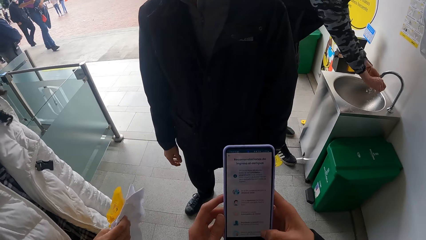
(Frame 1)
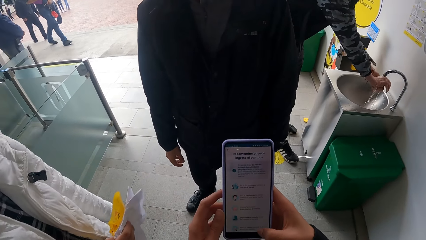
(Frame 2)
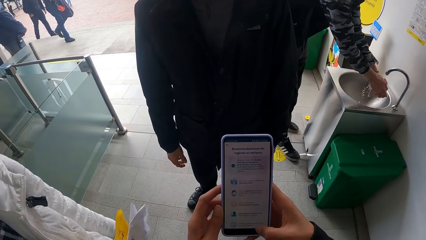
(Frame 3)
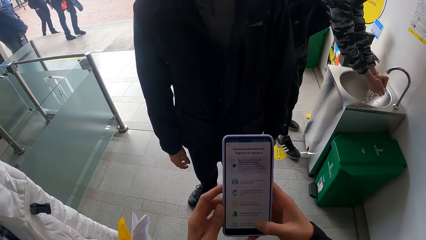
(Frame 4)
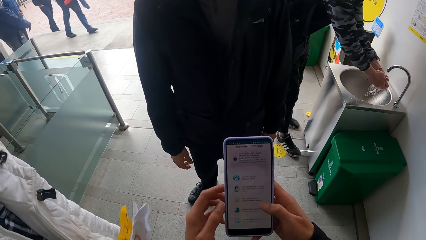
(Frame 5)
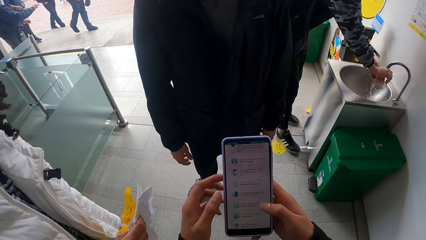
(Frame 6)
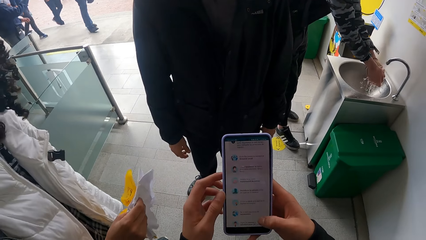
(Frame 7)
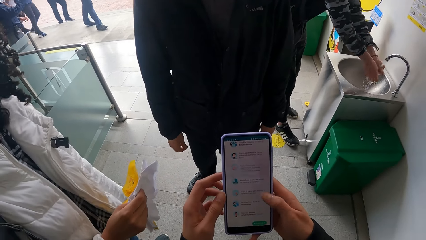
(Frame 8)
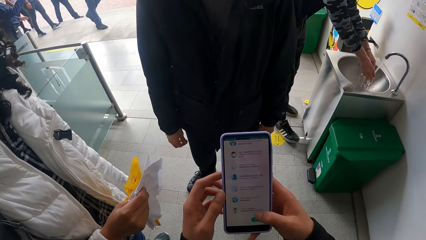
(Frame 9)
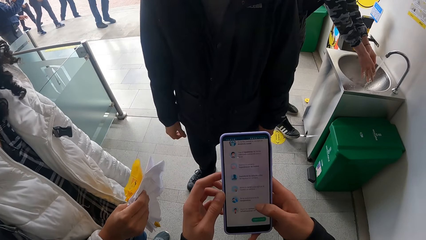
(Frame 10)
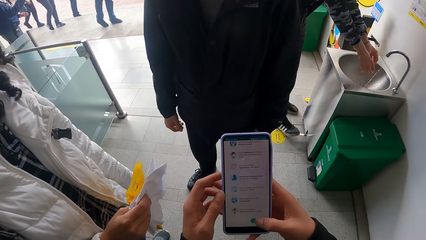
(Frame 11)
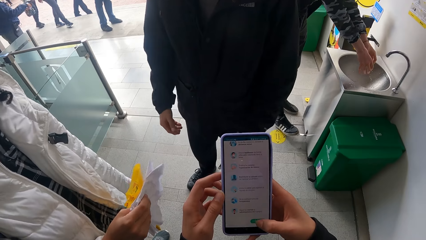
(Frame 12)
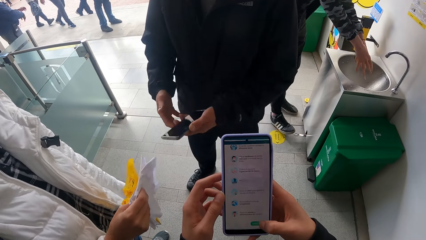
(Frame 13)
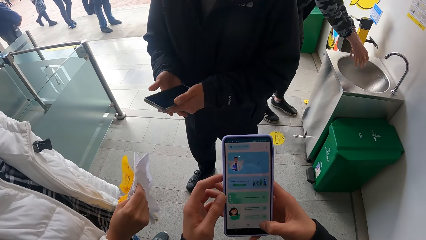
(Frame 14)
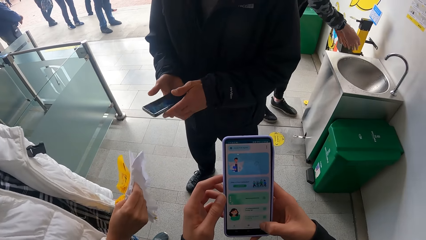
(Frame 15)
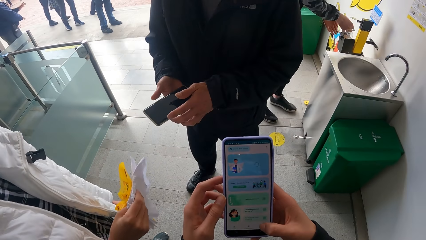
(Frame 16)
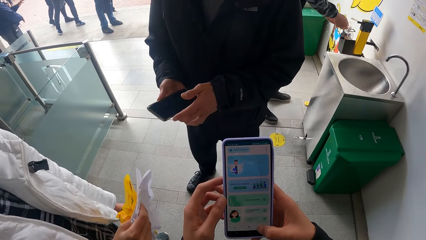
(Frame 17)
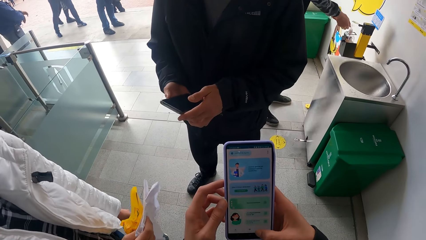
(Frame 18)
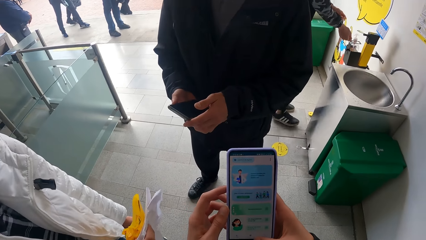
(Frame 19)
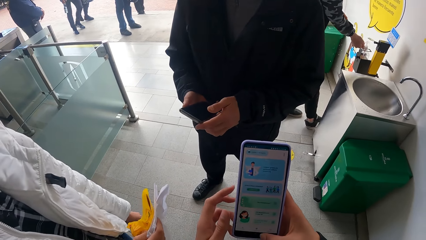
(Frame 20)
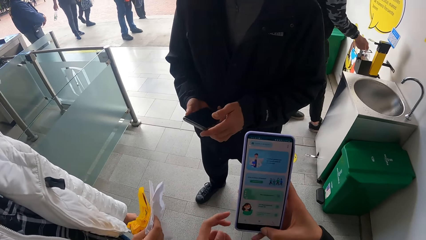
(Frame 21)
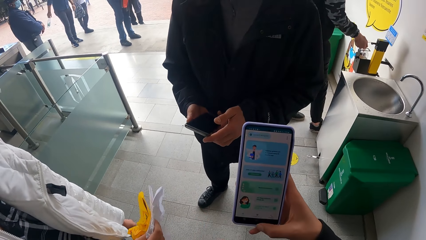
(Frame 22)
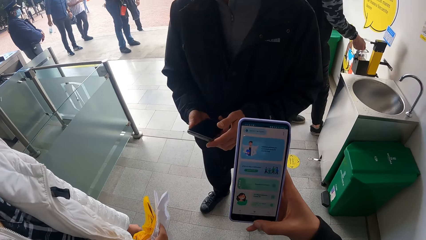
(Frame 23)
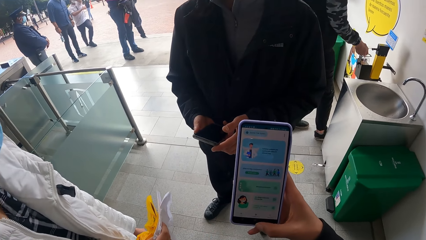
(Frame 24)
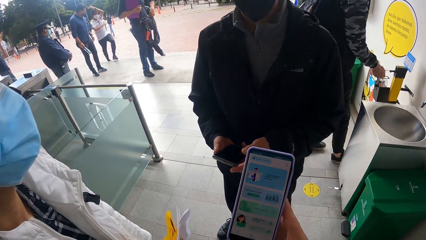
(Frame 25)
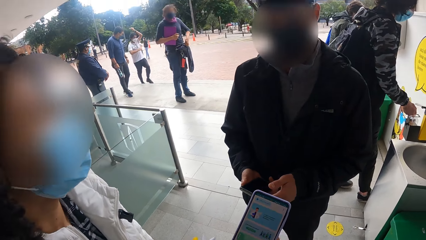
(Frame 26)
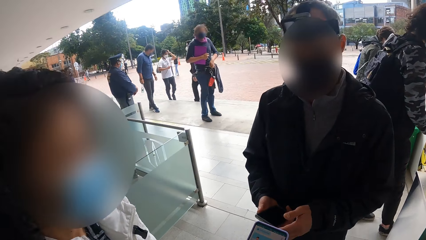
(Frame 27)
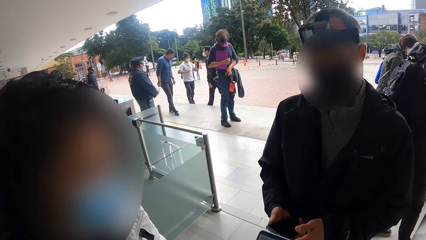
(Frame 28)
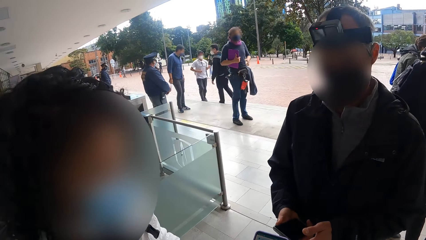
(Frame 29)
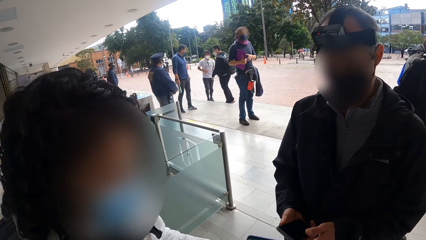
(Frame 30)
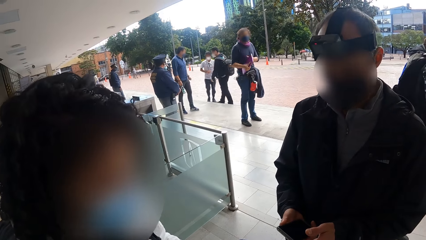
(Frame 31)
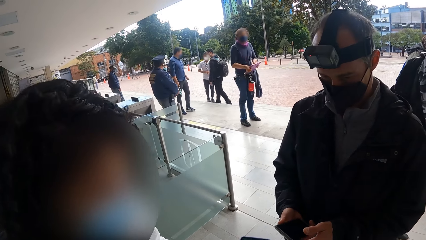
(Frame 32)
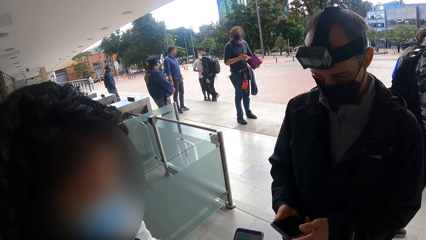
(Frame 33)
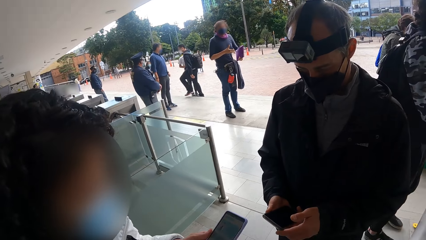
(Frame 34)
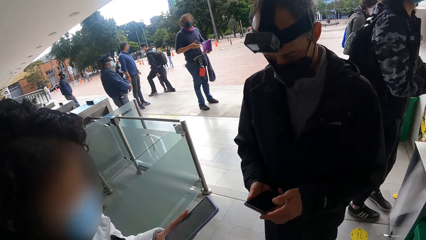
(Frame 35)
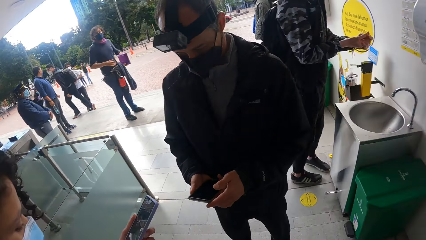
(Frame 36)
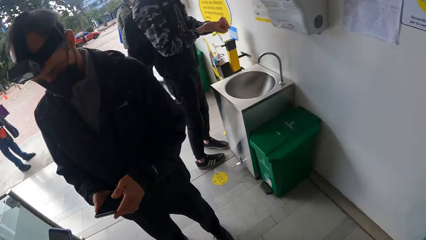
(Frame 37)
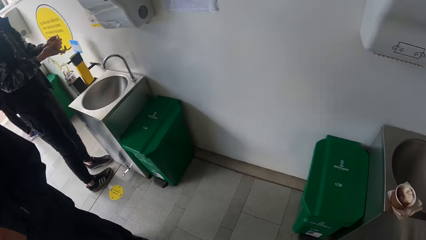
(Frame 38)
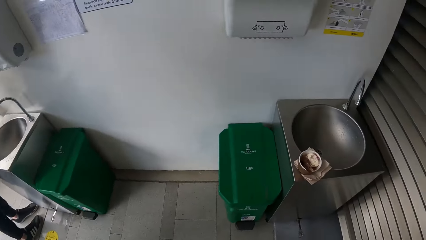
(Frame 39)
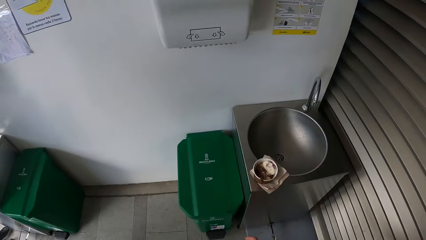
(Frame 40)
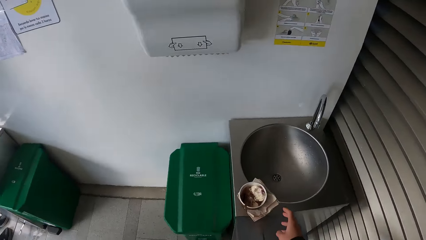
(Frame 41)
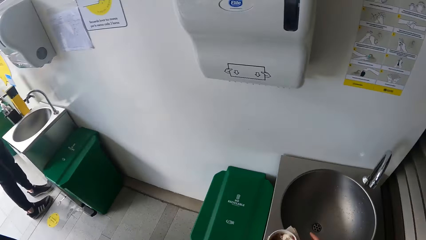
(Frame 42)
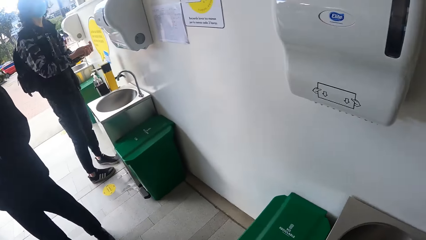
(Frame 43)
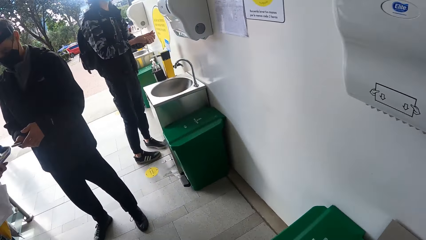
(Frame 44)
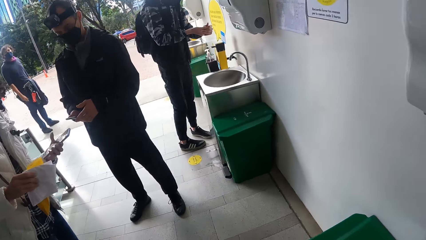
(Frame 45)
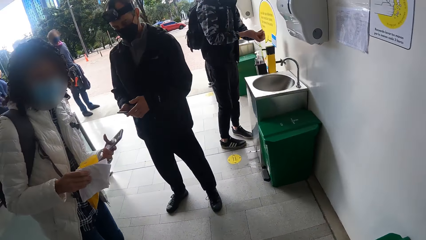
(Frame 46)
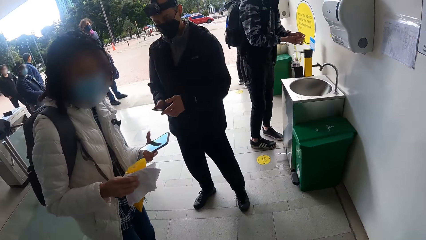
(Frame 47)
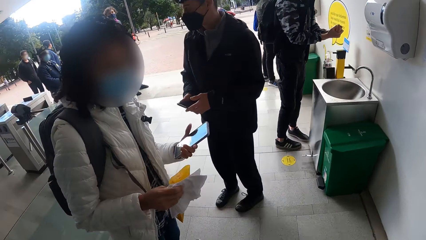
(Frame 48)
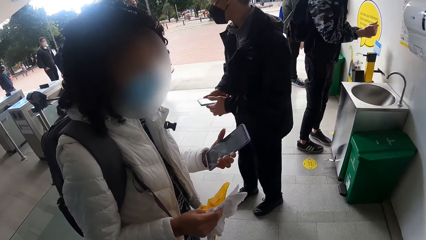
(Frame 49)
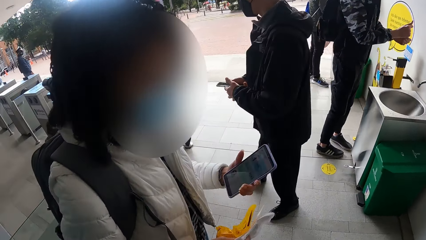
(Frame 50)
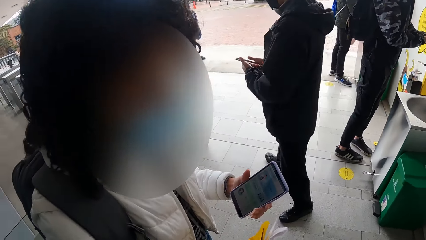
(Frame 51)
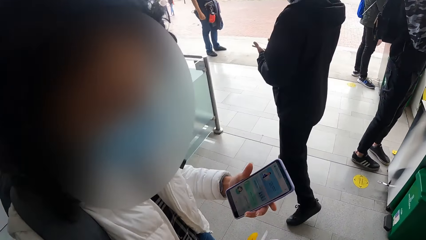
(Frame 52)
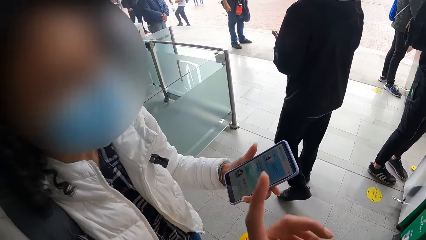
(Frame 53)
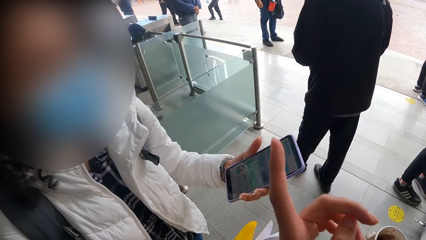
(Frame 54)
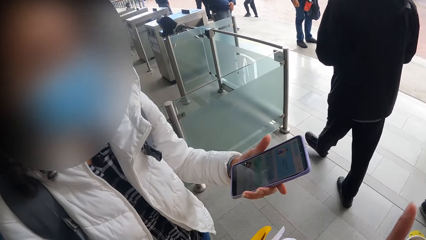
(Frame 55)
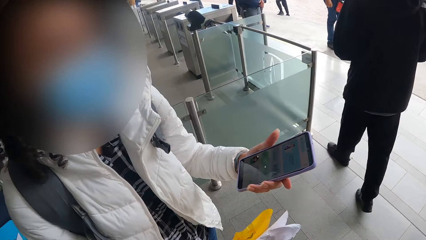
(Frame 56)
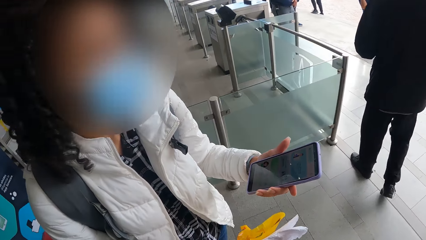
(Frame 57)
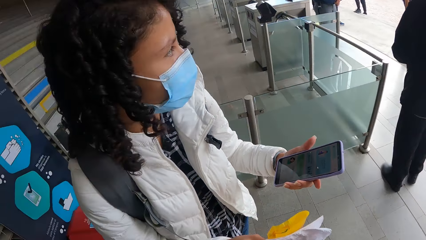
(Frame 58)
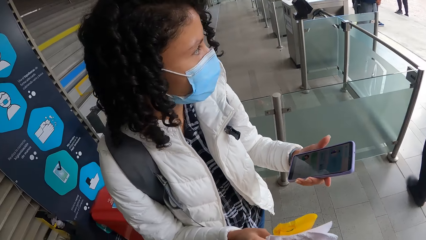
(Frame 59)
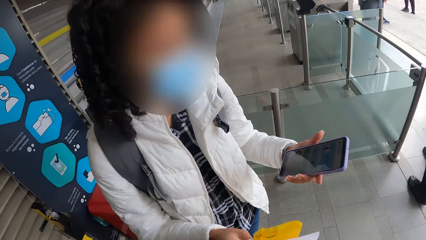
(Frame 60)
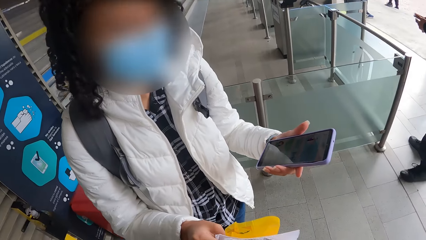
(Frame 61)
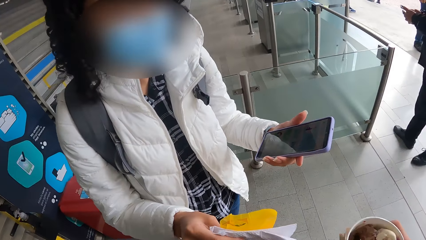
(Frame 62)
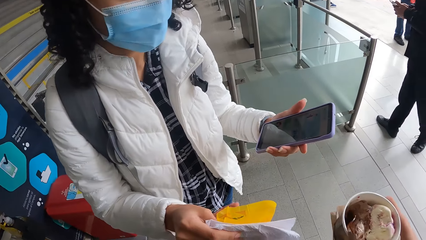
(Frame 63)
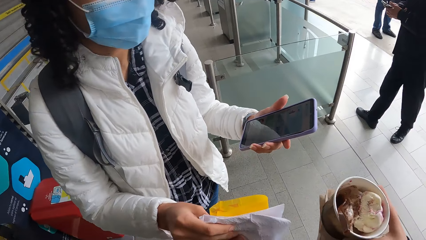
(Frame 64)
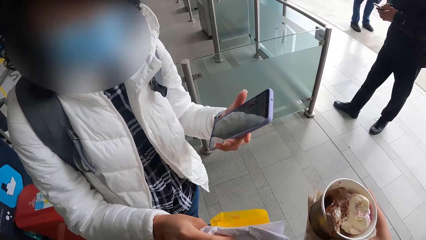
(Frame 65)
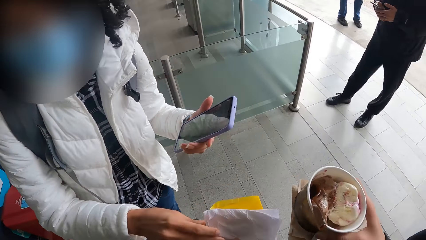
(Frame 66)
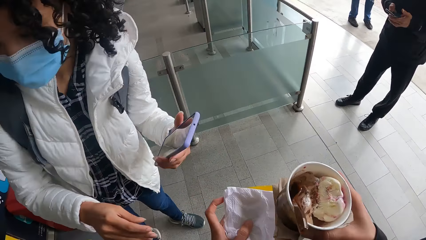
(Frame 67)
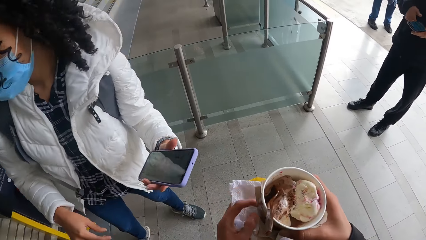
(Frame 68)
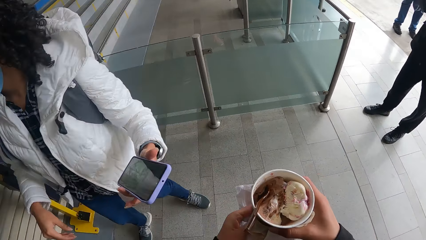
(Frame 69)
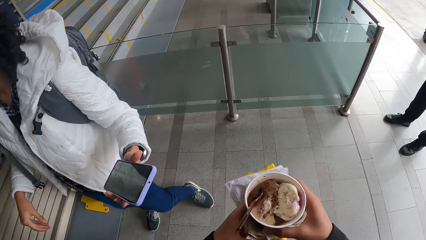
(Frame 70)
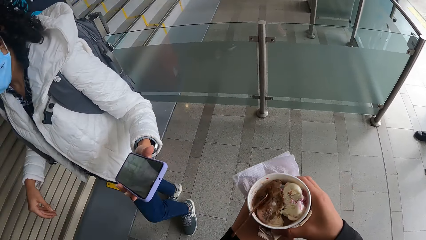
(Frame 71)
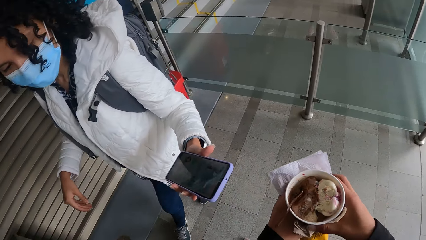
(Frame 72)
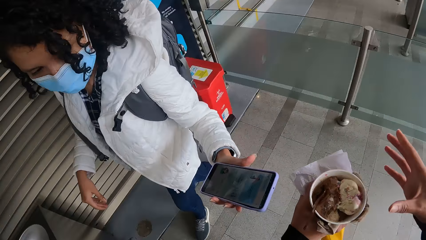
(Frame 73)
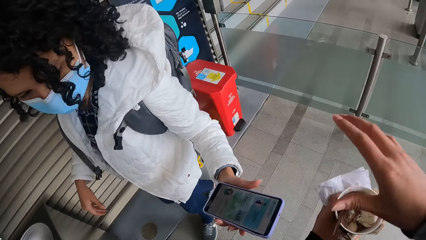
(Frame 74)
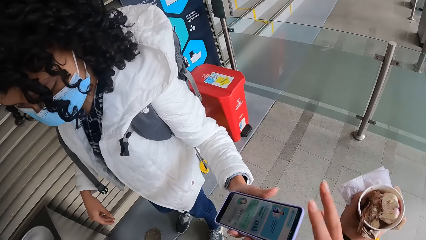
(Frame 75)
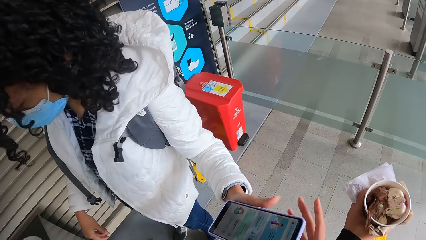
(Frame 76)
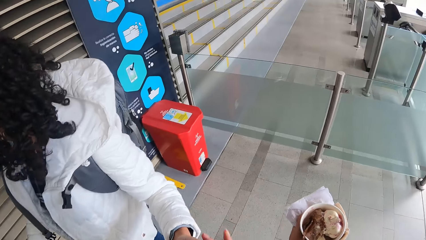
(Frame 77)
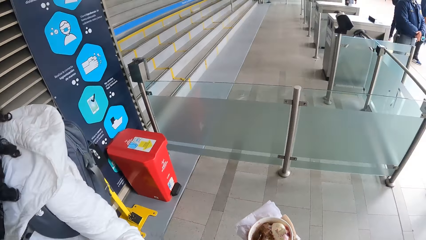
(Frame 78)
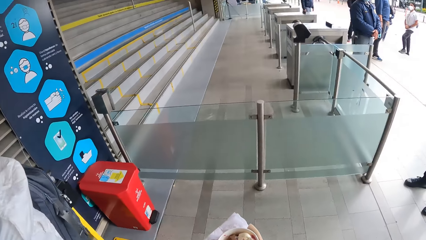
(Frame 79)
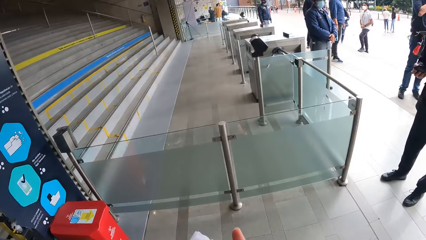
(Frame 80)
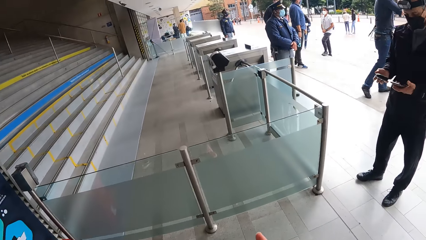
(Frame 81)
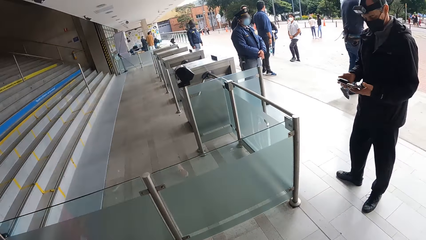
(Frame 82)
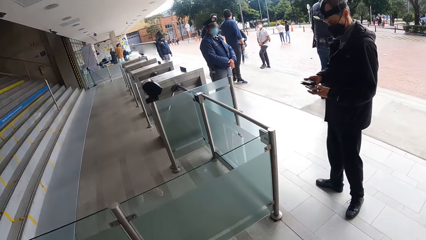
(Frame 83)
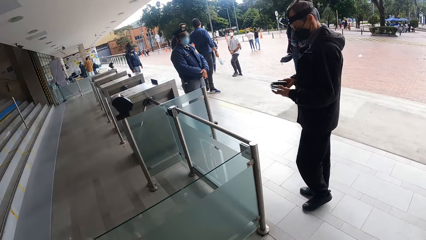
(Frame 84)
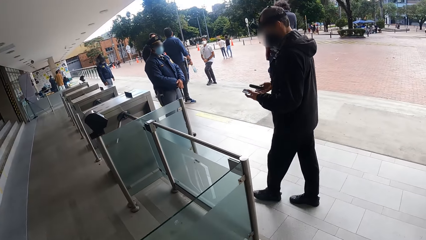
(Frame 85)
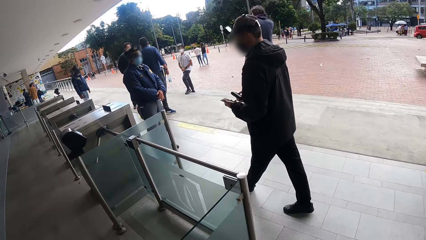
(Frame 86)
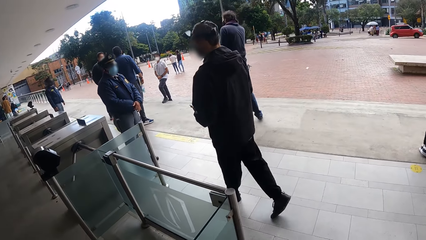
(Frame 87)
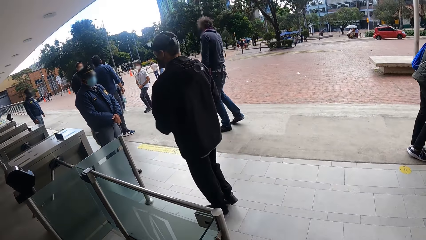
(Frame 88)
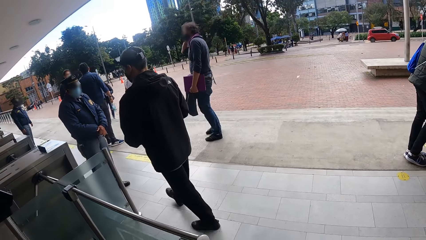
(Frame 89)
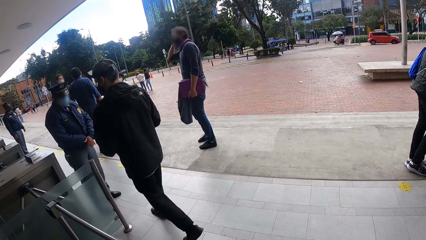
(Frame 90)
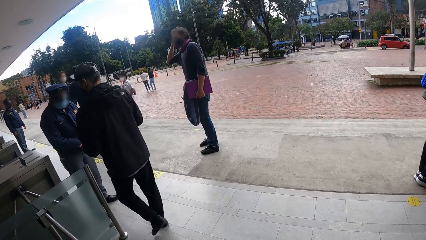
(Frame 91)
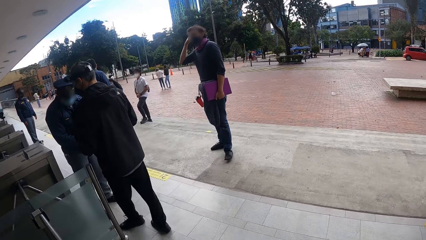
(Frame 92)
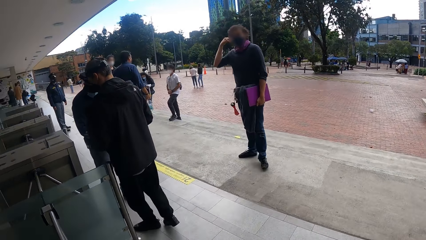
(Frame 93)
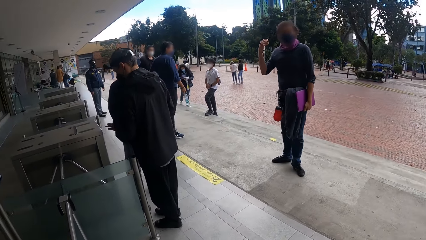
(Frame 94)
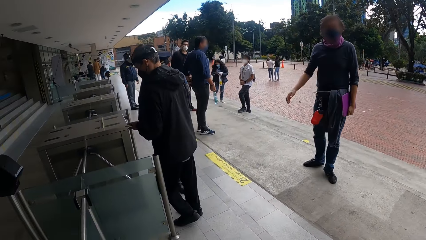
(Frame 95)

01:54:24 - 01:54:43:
The man holds the phone with both hands. The camera wearer operates the phone with his right hand. He interacts with the woman and the man. He gives the woman a phone. He picks the cup of ice-cream from the sink with his right hand. The woman holds the phone in her left hand. The camera wearer interacts with the woman. He collects the paper from the woman with his left hand. He passes the ice-cream cup from his right hand to his left hand. He collects the phone from the woman with his right hand.
